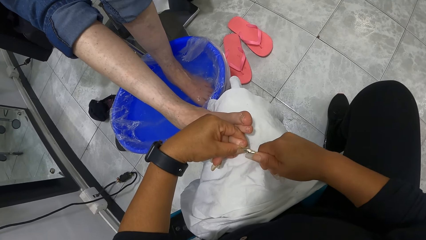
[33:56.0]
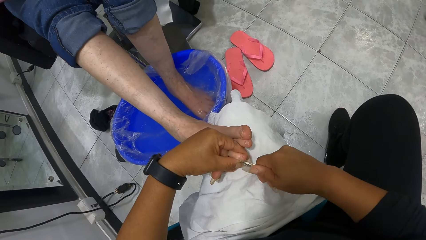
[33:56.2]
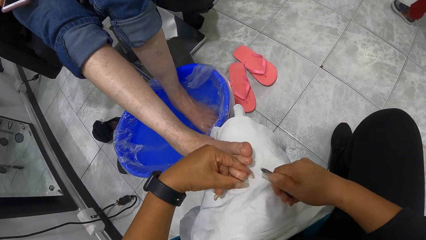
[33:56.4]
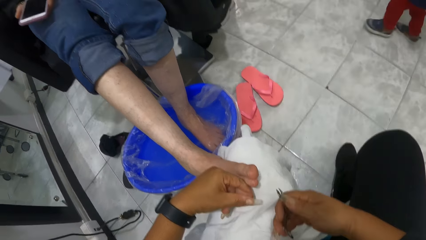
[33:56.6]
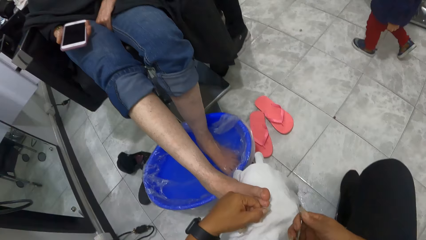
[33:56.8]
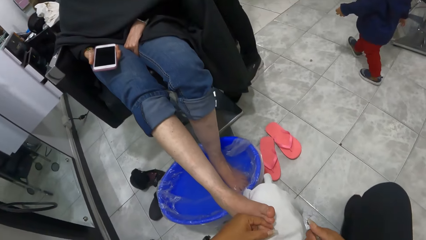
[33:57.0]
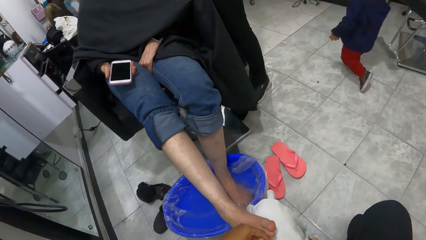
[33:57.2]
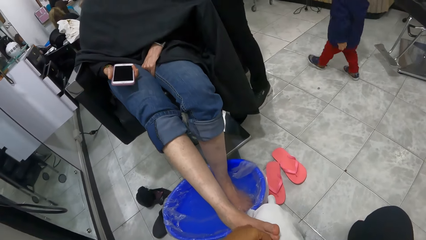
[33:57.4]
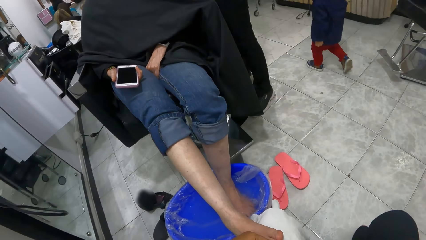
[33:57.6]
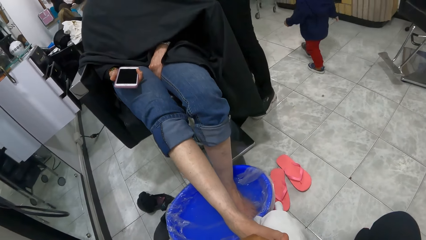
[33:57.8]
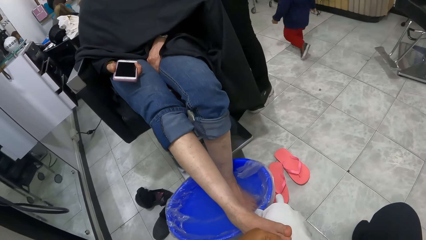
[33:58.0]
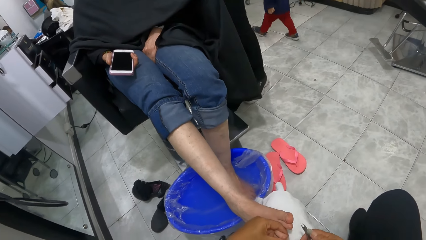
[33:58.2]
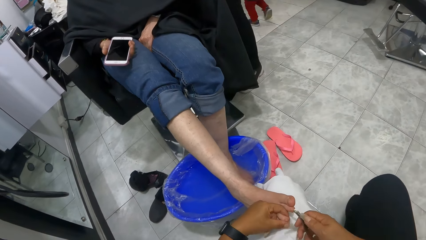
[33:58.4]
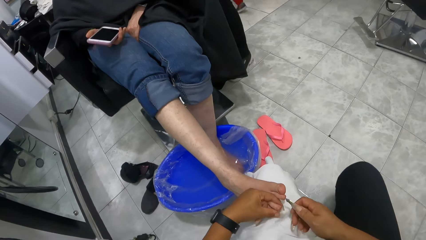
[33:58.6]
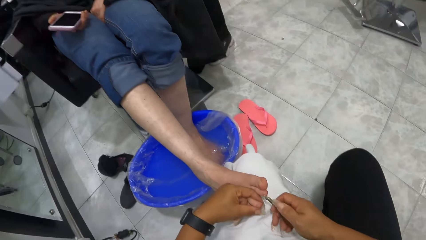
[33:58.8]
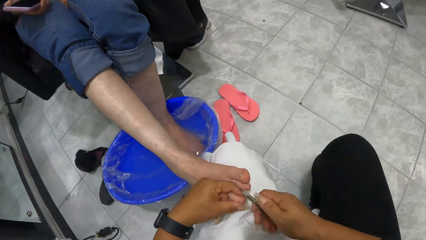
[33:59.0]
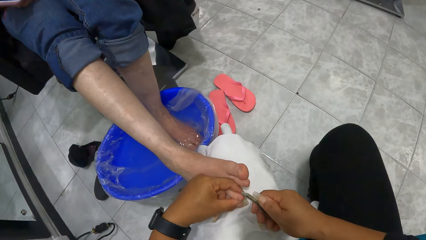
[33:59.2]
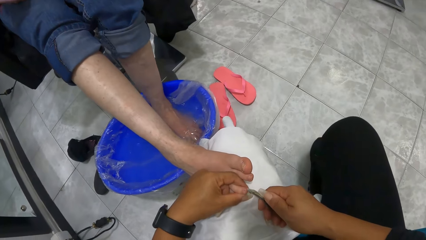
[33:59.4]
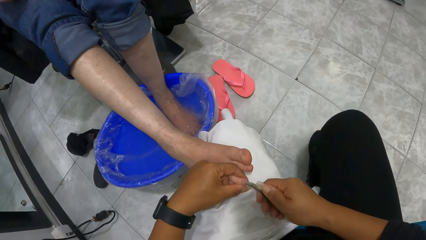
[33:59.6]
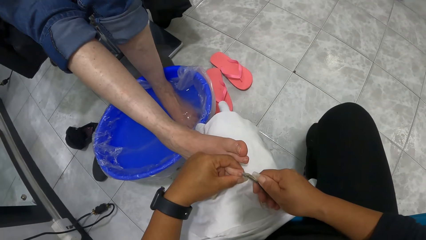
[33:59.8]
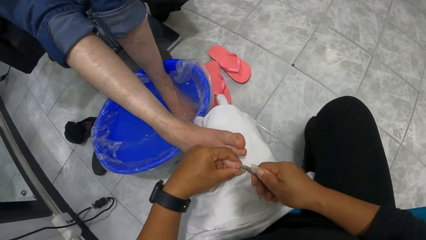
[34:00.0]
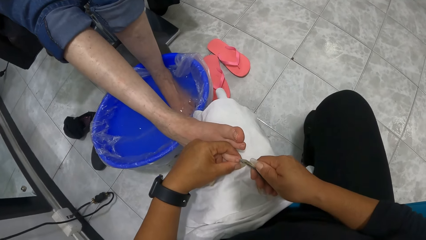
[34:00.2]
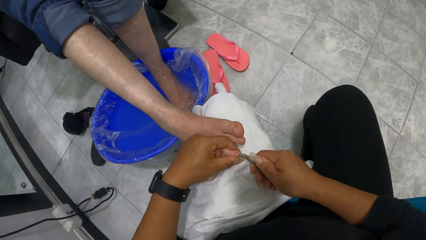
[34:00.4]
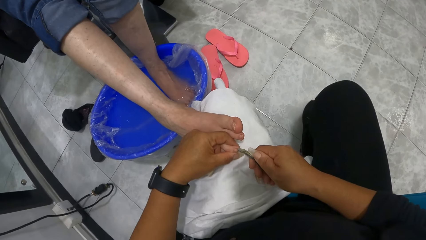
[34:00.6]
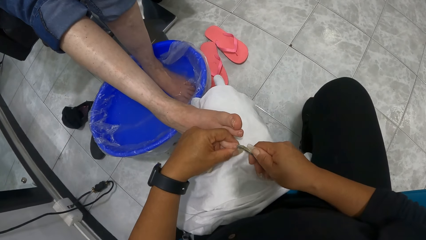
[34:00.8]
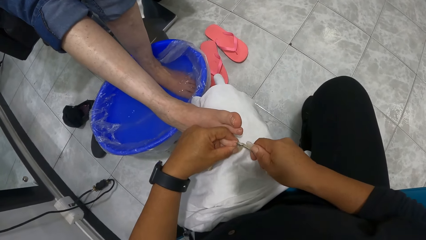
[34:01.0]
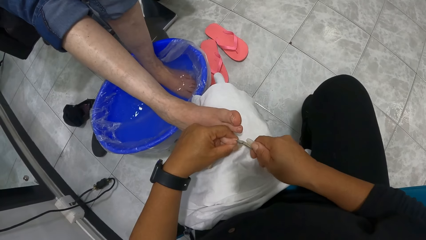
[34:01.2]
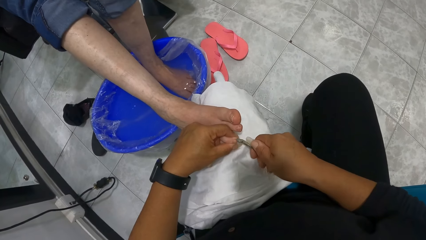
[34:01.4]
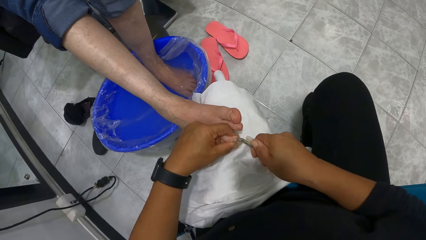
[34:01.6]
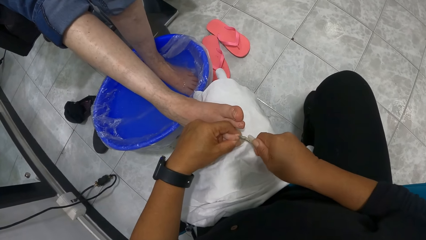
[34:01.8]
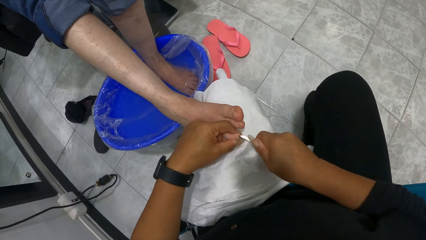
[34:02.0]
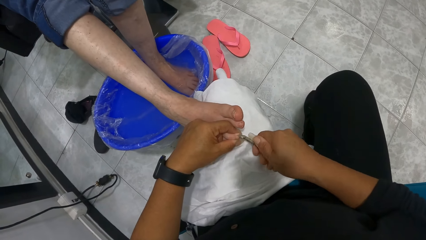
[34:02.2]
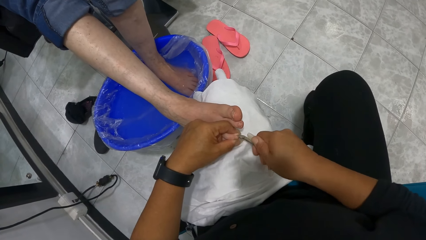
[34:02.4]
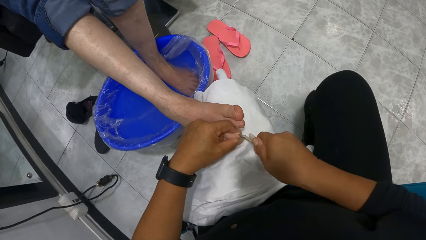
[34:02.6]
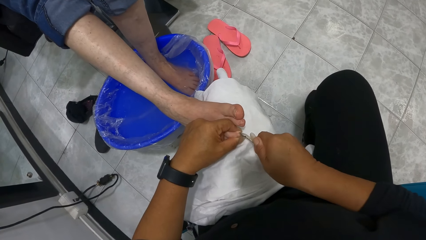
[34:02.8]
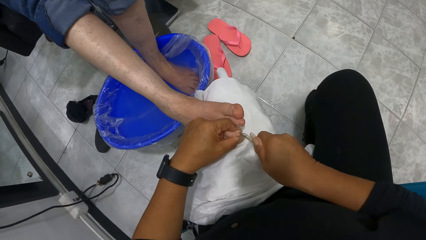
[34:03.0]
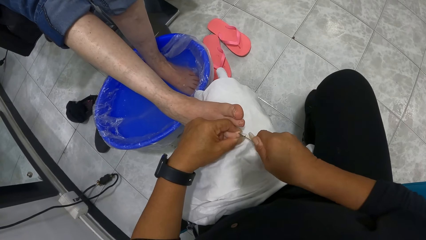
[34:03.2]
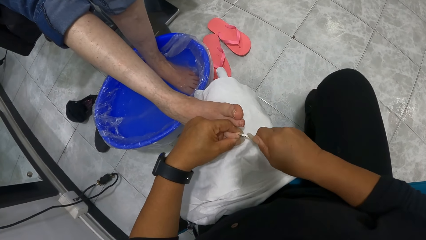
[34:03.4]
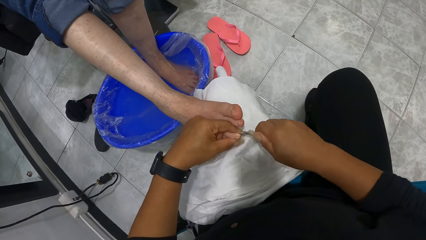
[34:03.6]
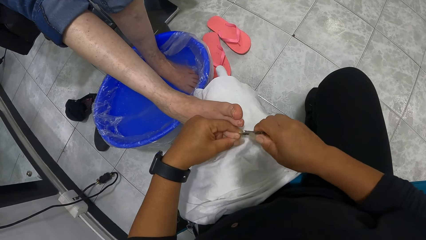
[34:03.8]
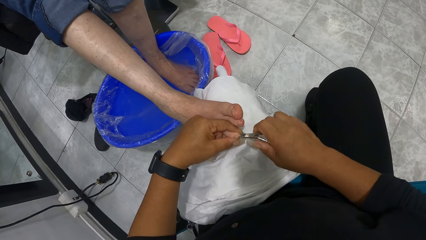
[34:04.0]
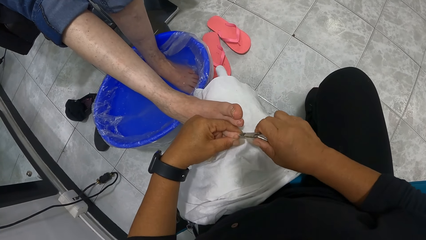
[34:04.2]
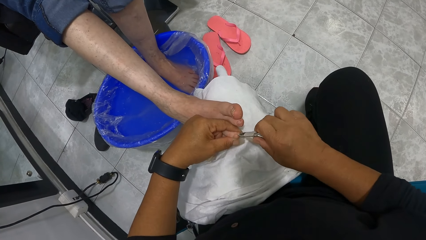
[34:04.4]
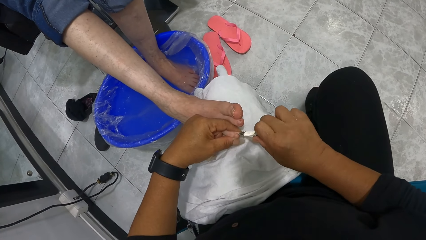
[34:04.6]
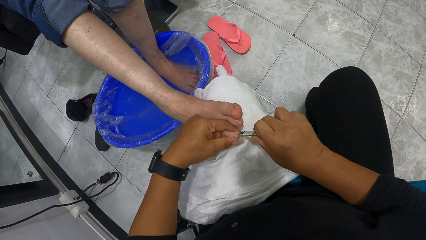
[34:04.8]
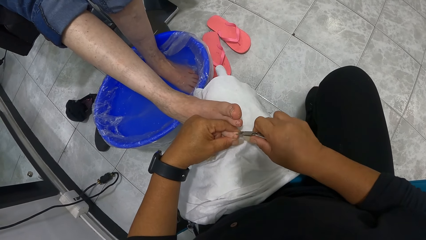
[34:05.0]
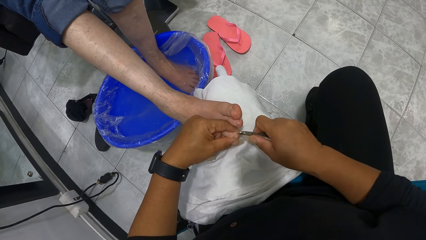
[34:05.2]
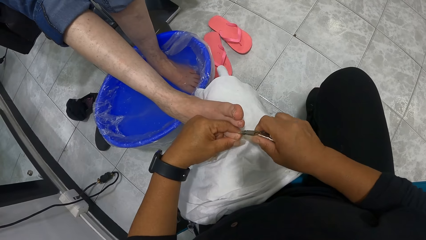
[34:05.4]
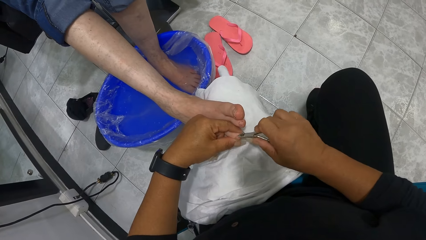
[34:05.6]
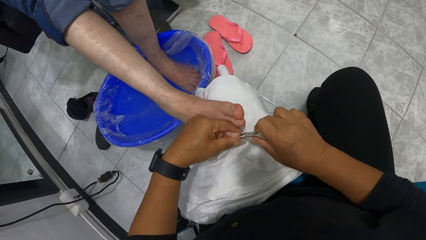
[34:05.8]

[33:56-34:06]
The camera wearer looks around. They remove the nail cuticles.

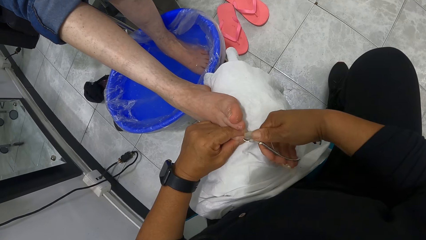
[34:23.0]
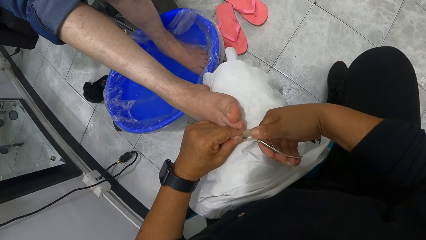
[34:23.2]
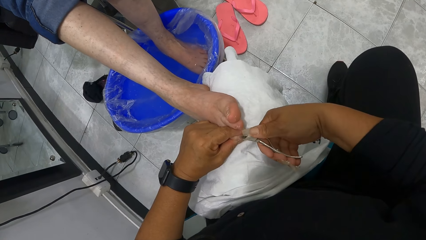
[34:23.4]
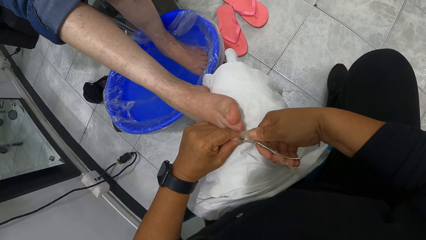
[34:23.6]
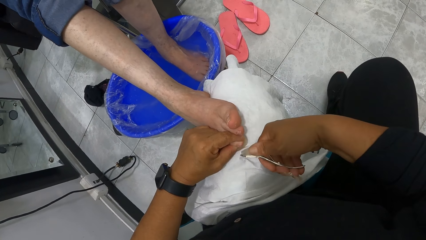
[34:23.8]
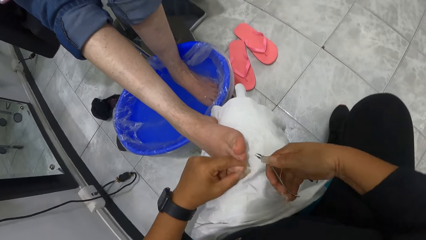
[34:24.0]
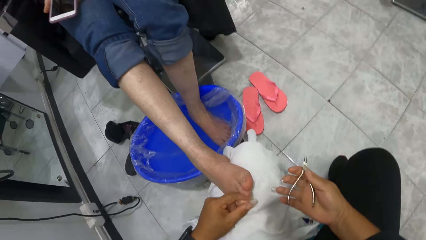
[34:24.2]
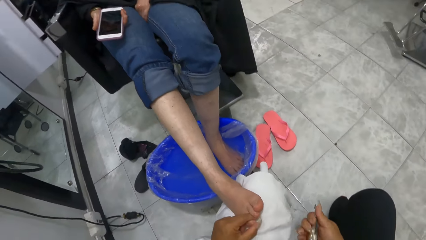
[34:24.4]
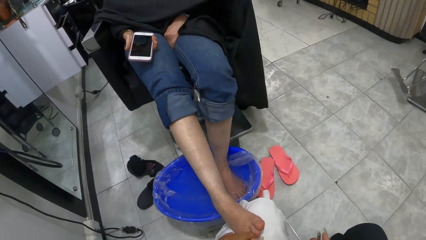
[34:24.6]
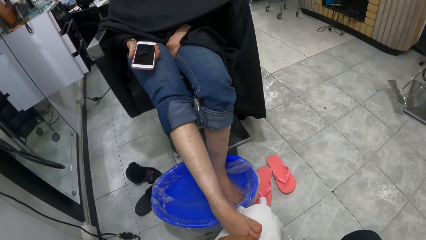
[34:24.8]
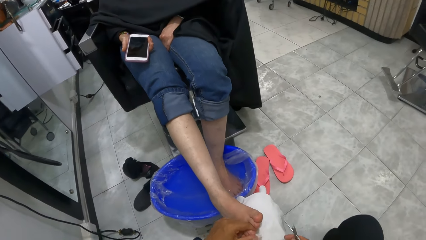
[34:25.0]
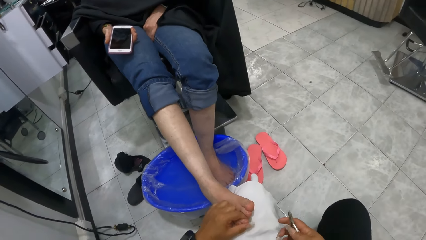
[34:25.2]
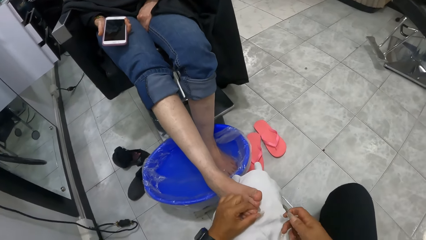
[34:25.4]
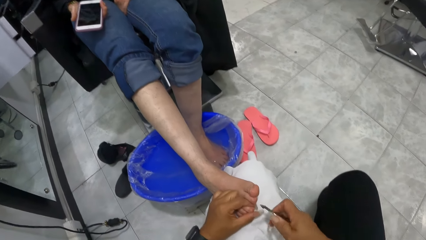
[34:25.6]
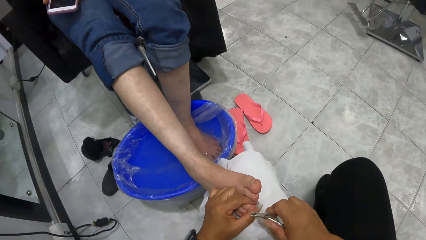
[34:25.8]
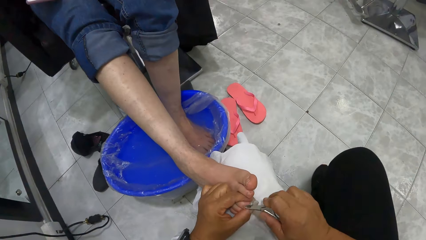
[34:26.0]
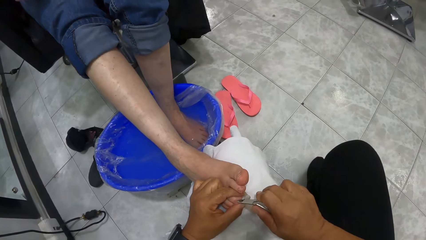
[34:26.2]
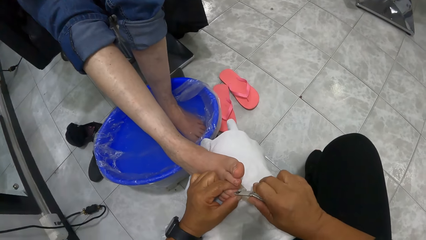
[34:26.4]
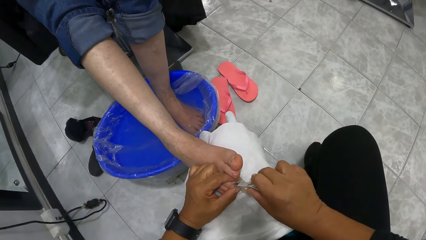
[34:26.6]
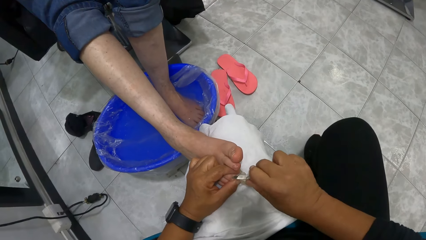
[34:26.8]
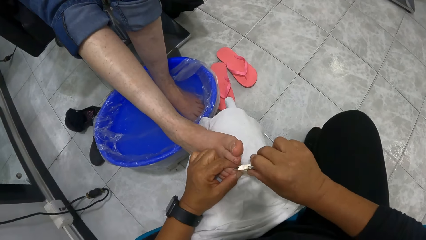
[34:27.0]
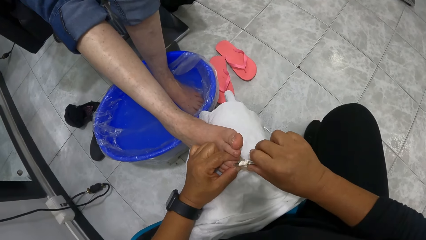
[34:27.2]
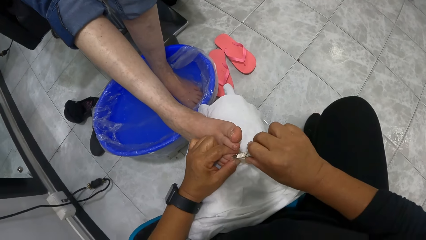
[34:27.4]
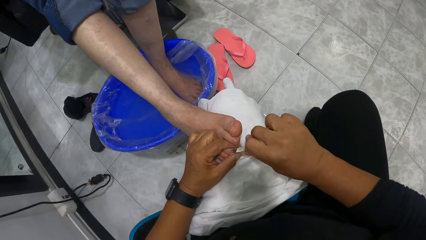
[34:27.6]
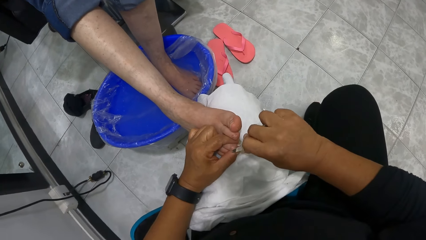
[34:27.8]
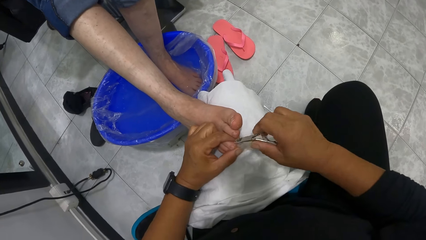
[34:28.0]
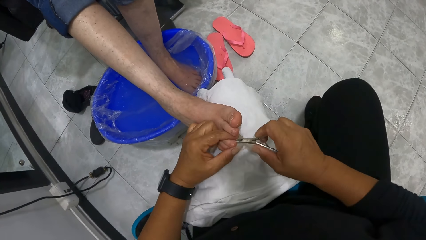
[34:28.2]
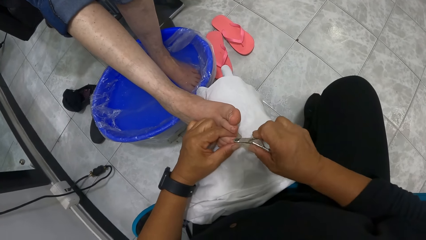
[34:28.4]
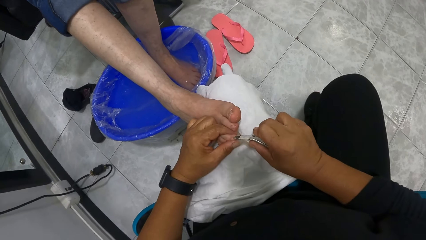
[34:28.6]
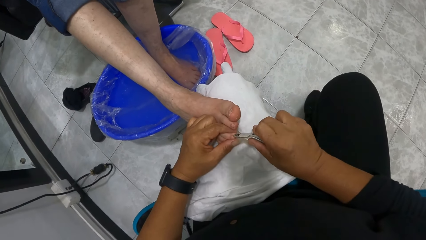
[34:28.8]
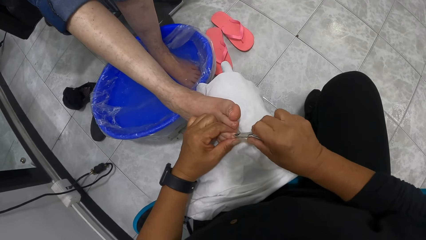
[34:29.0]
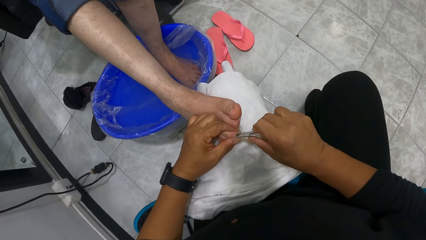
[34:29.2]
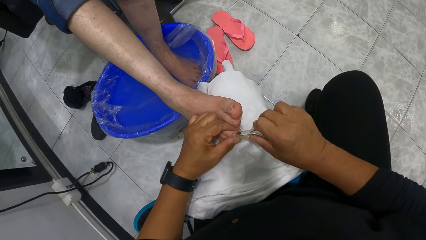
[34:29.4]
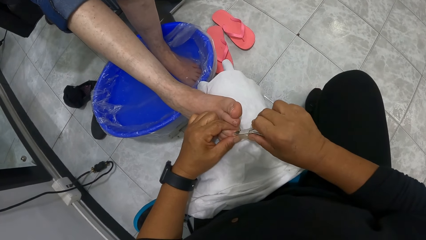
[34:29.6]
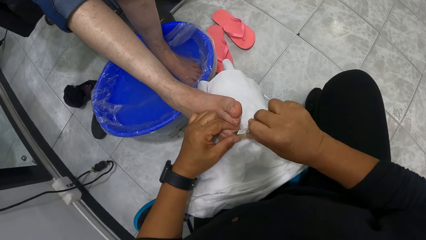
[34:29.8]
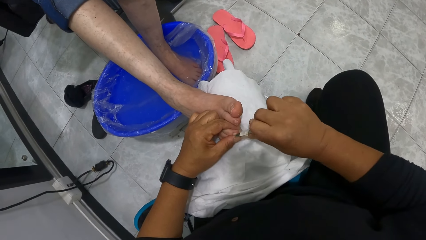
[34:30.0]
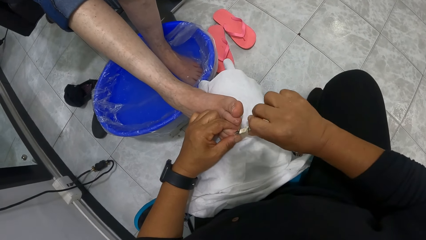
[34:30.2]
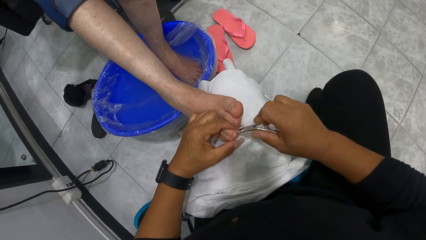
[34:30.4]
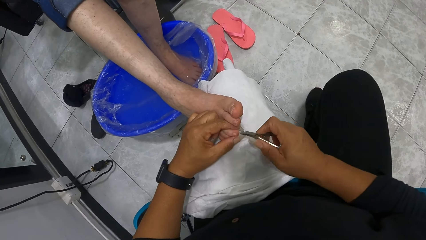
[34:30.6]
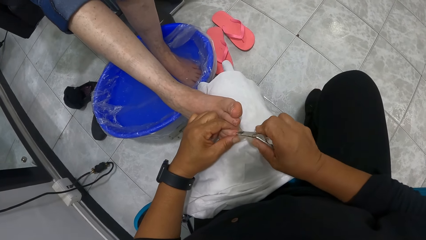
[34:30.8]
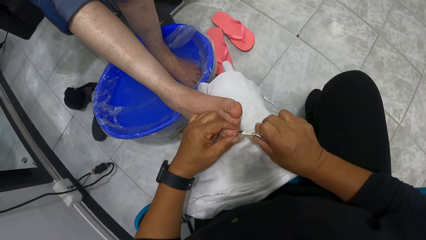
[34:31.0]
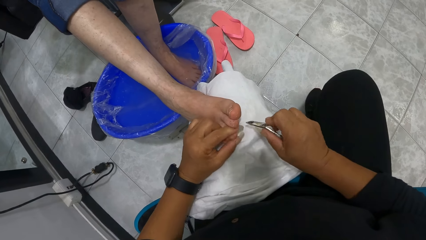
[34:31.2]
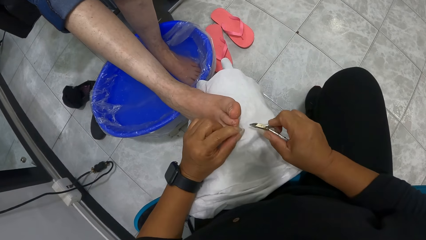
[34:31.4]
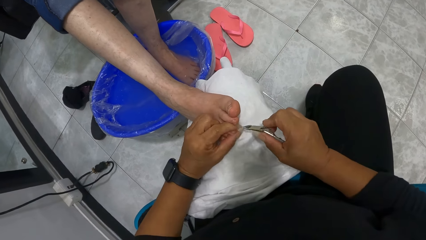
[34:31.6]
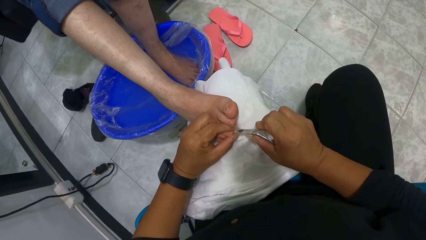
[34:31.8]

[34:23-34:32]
The camera wearer looks around. They remove nail cuticles.
